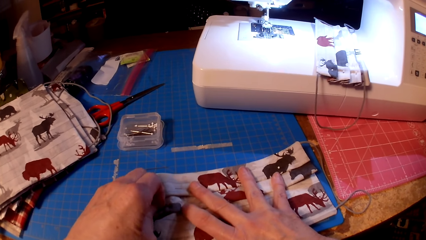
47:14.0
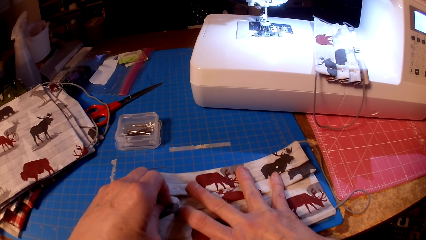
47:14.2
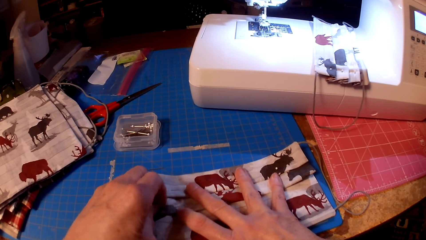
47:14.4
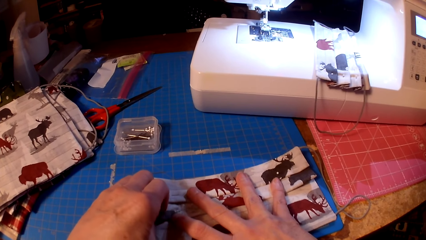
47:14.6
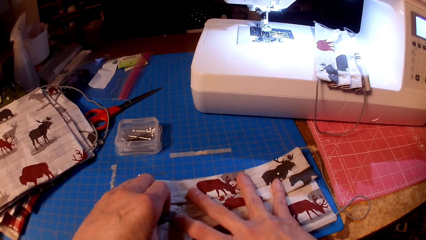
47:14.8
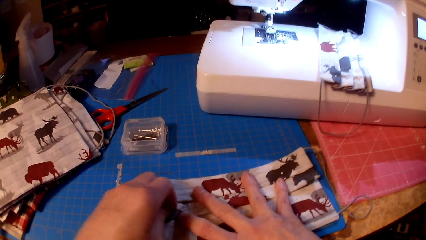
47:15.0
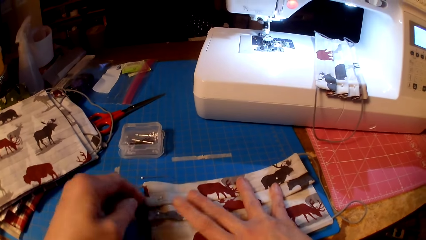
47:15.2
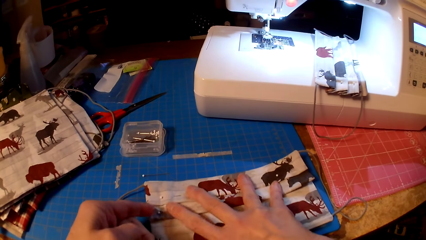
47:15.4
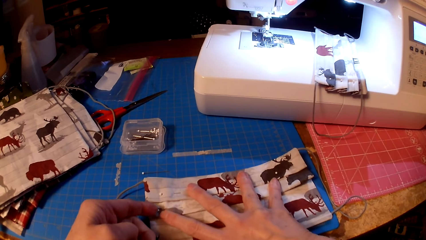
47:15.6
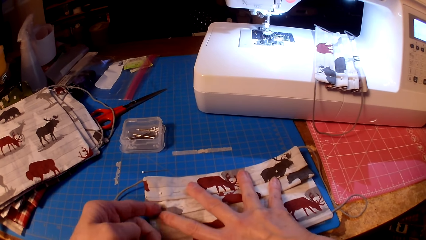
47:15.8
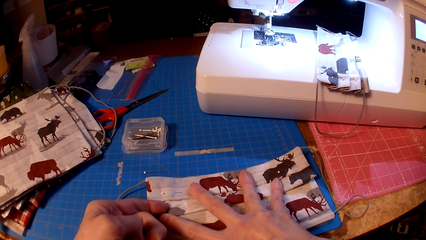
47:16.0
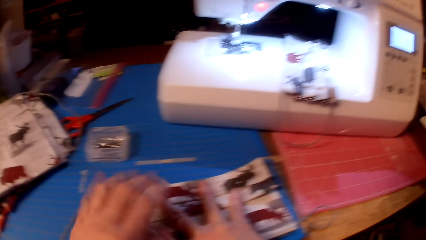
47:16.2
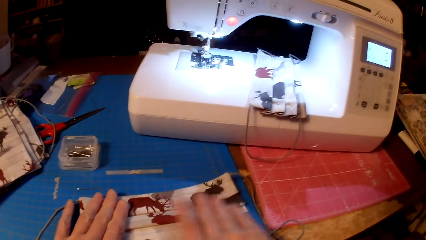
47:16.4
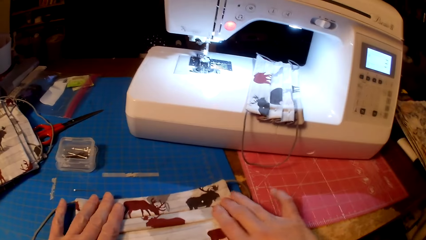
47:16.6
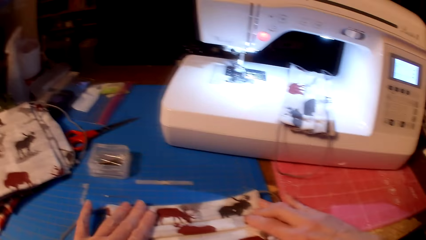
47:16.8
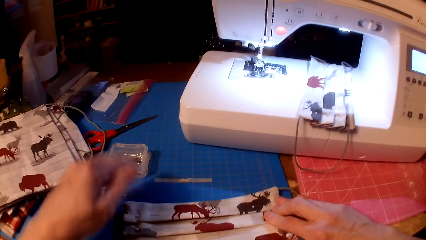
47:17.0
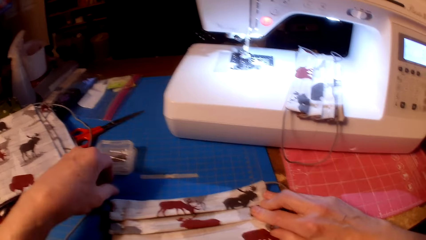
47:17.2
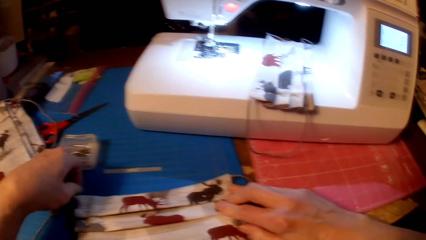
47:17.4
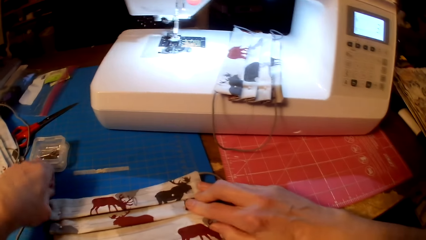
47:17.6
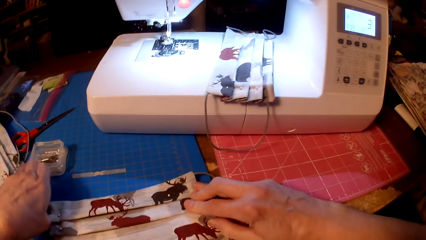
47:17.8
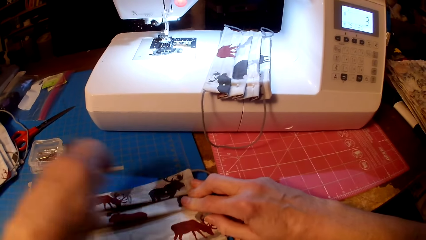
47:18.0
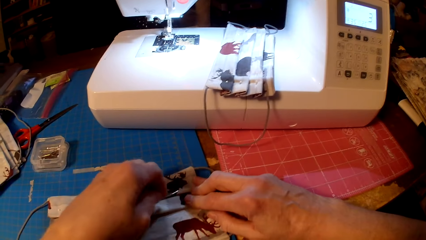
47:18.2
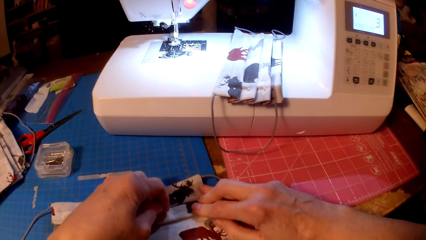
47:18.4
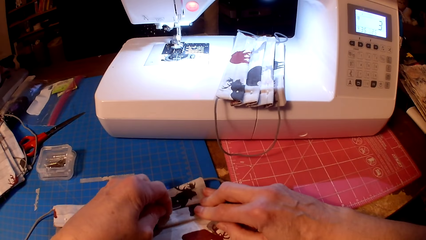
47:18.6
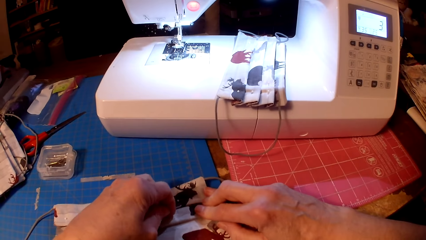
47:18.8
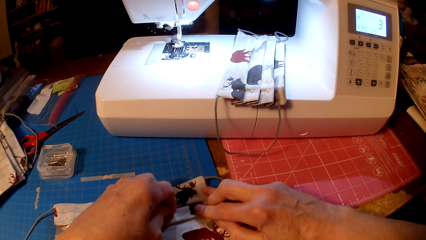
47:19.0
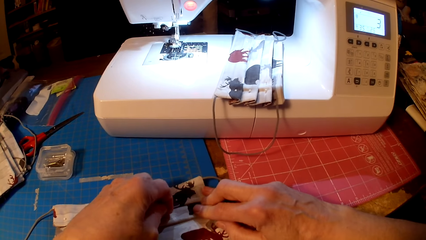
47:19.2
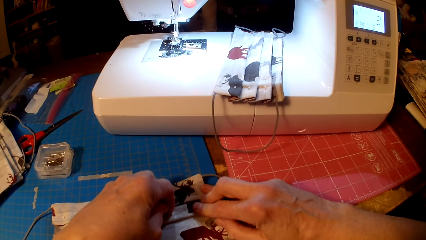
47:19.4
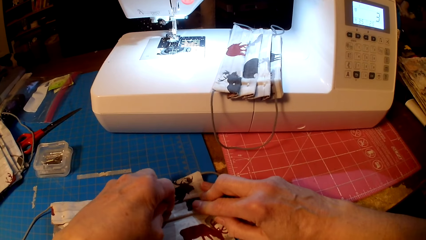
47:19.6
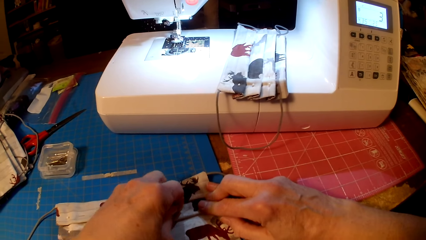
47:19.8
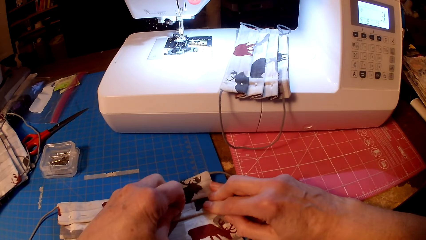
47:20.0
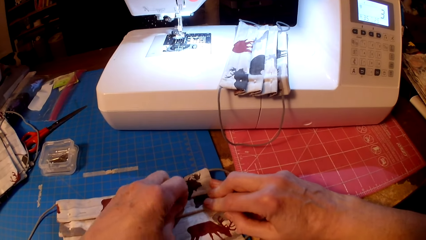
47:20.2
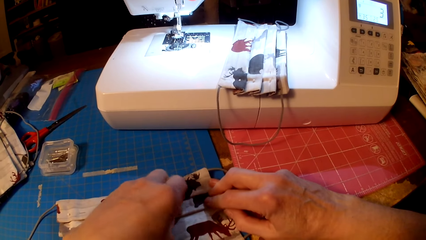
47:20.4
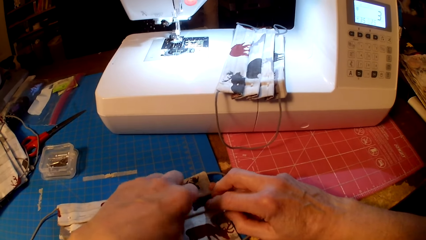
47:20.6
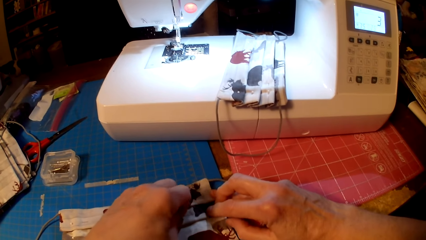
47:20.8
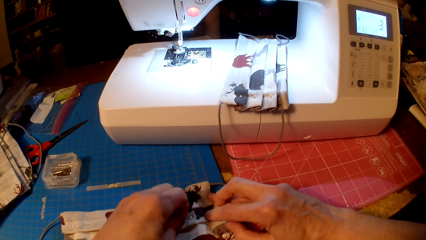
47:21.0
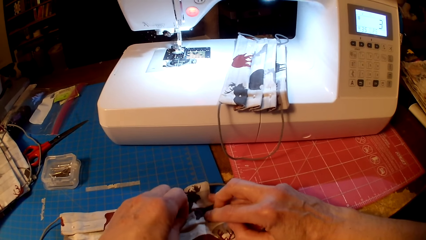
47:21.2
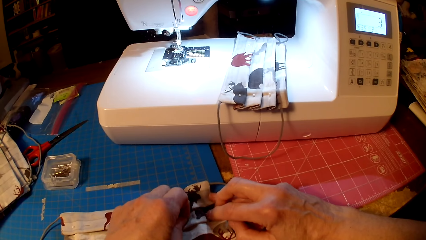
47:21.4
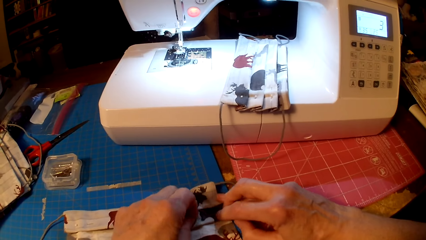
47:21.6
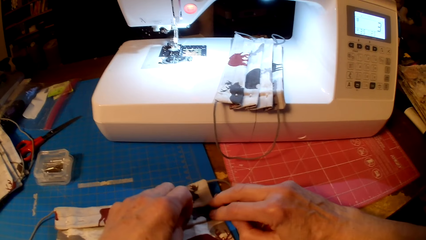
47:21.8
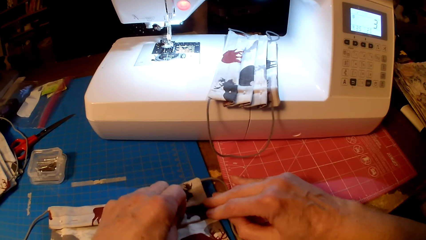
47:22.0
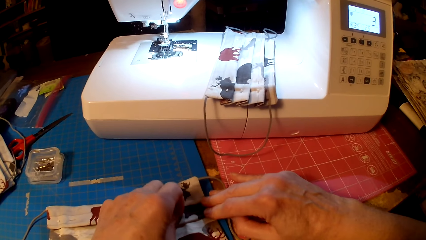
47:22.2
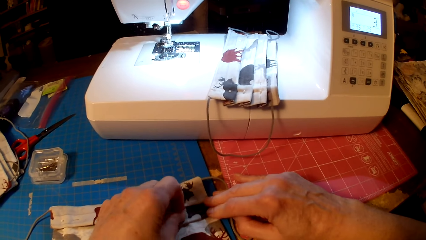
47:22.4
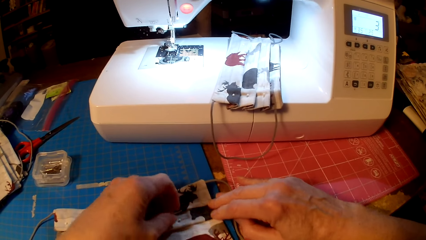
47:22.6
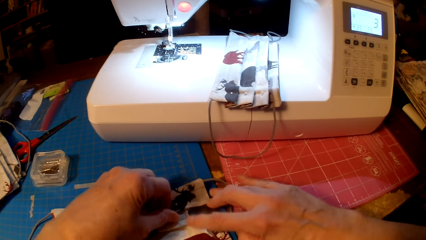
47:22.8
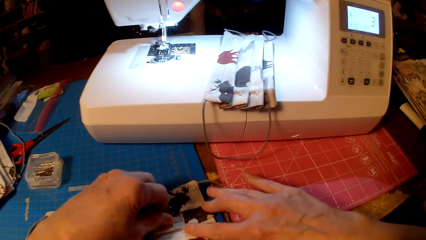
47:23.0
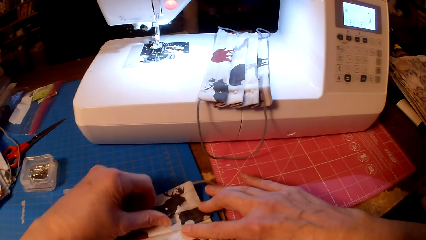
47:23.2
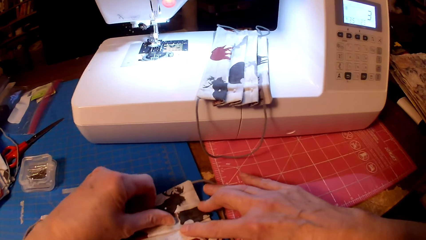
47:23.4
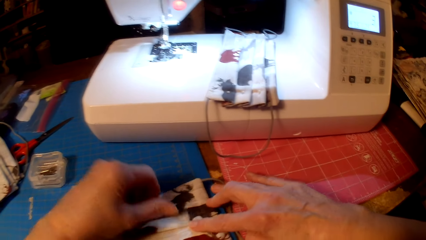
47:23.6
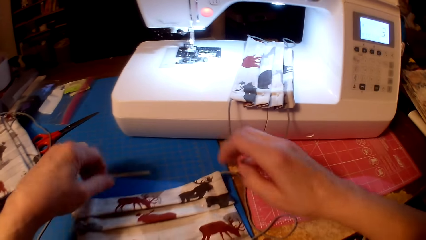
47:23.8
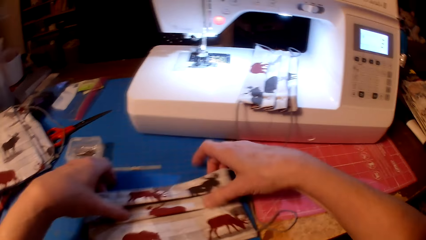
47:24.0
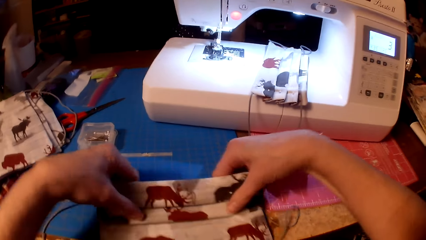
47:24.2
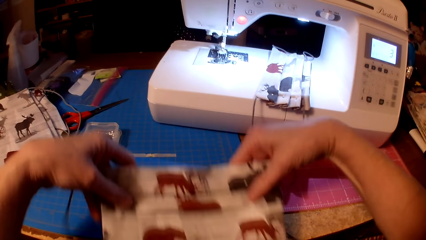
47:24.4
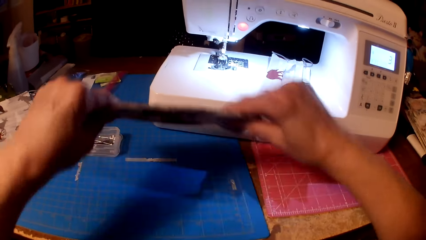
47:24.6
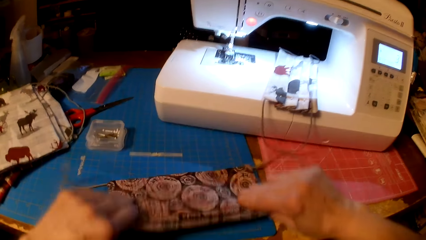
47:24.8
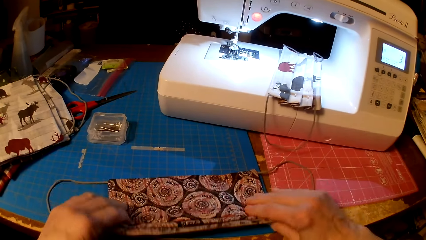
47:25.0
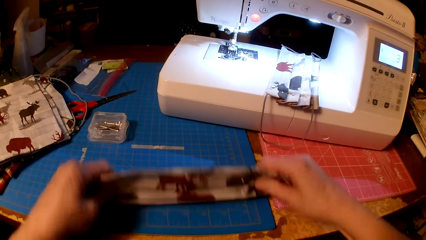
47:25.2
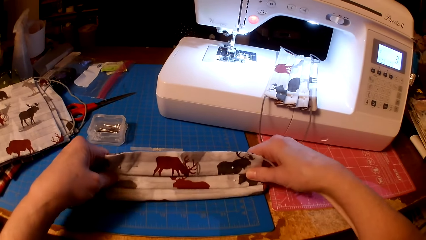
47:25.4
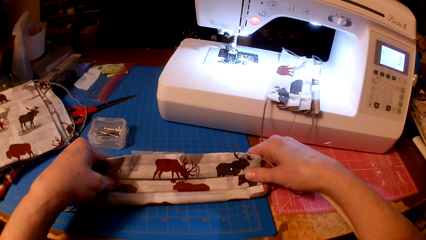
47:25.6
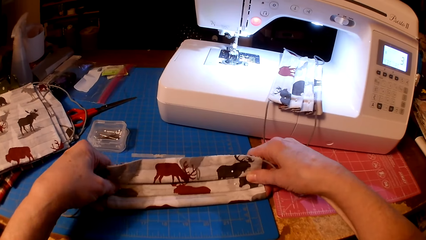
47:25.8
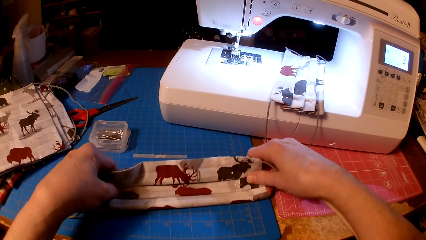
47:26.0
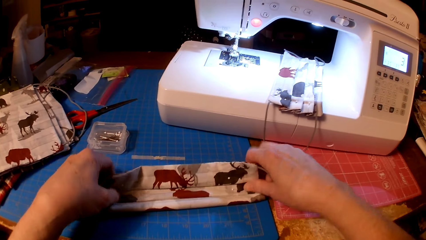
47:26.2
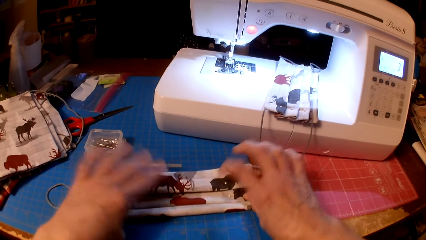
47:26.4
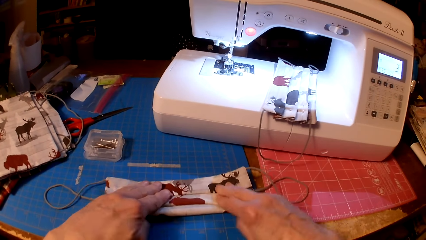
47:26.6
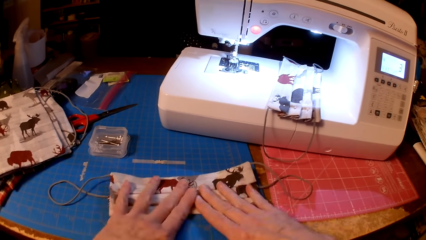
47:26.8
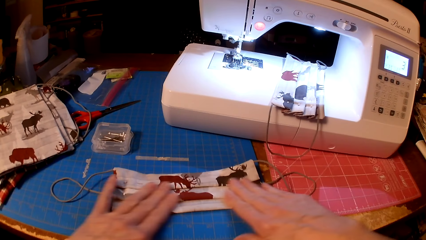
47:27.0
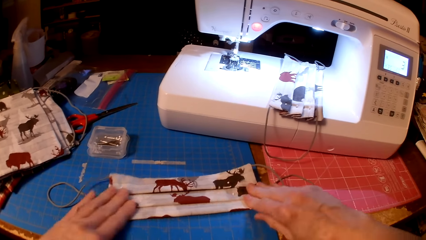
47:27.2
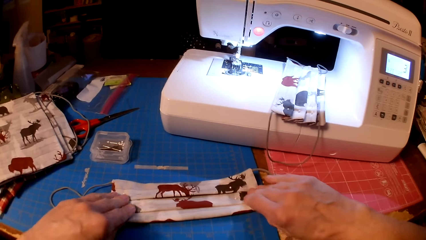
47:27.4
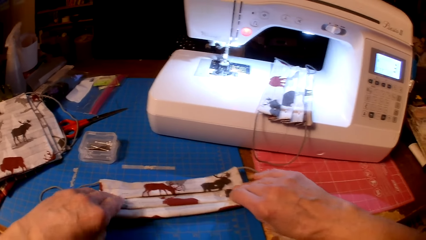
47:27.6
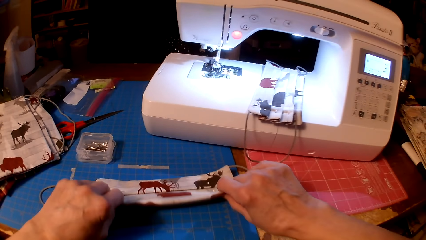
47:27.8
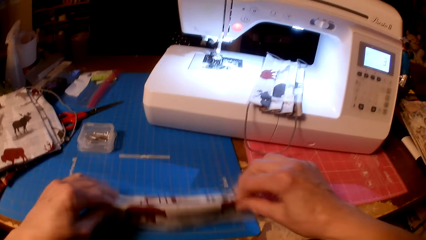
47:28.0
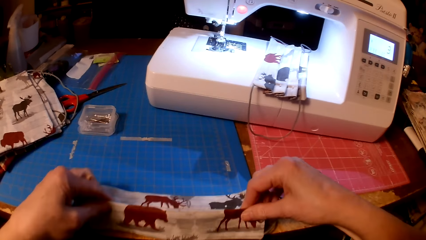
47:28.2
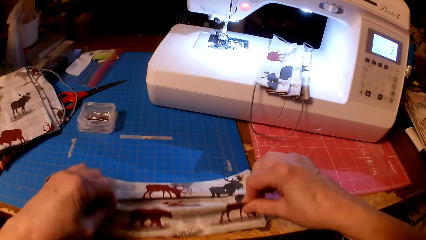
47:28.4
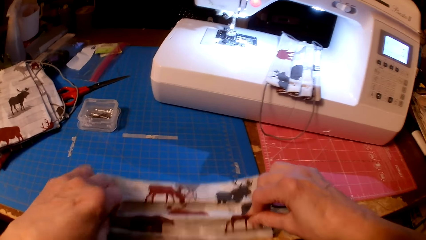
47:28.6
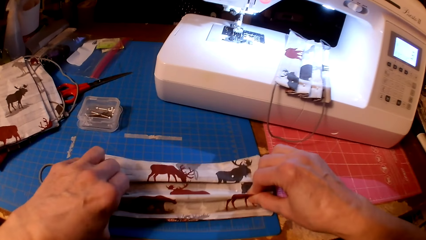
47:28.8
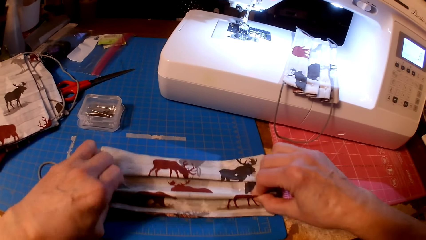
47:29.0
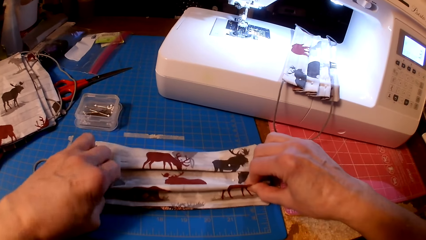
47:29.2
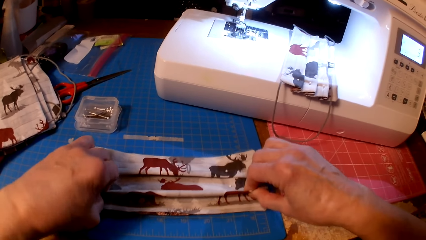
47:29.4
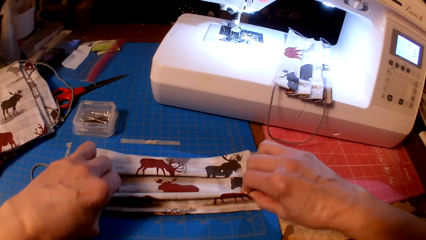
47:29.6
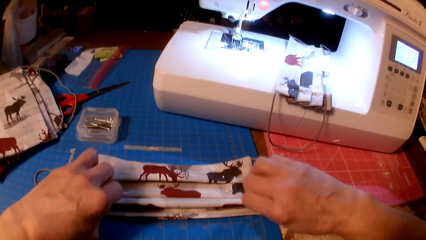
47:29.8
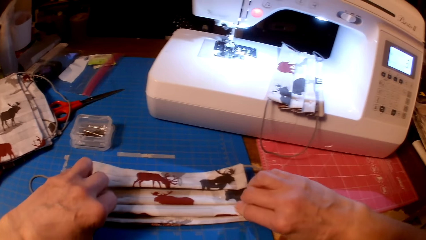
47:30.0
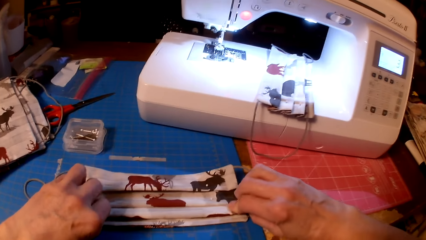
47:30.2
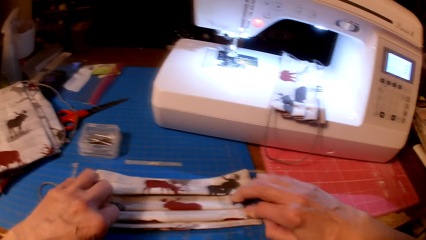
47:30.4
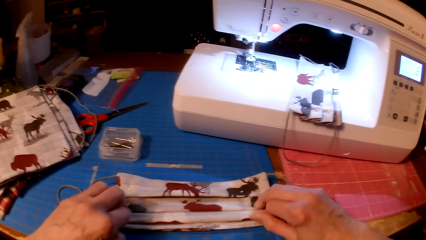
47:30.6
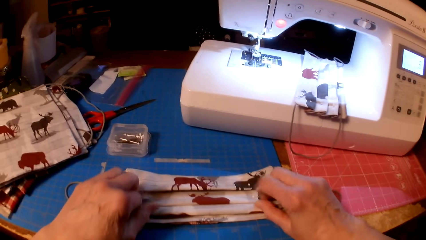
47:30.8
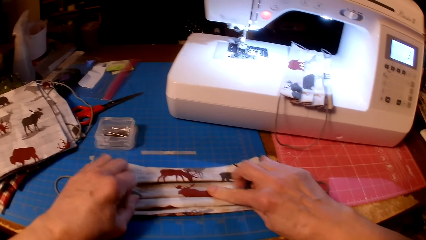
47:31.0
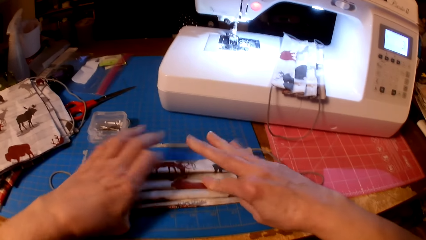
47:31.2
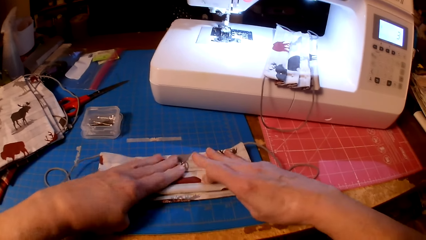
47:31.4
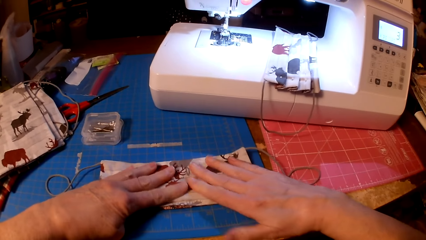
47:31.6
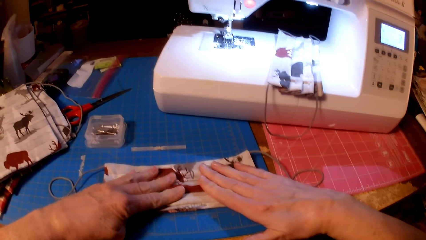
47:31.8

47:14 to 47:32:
The camera wearer folds the piece of cloth.
